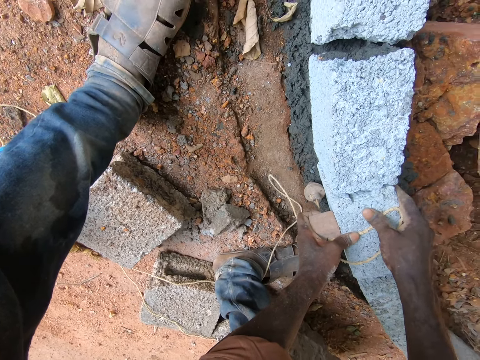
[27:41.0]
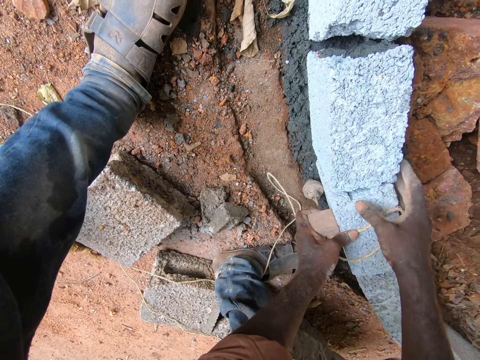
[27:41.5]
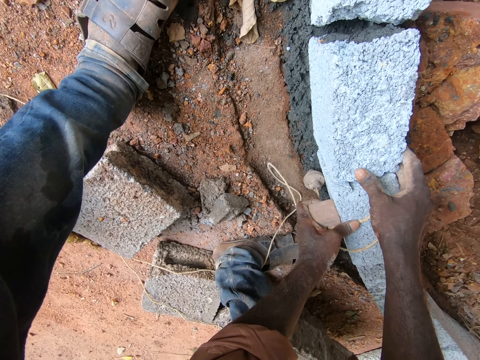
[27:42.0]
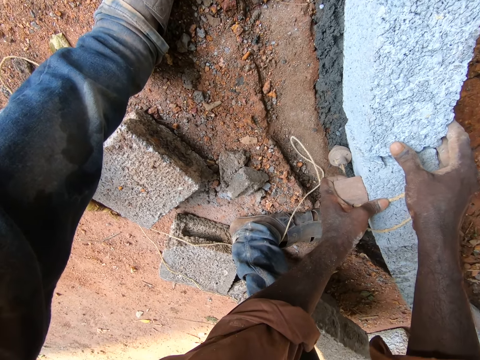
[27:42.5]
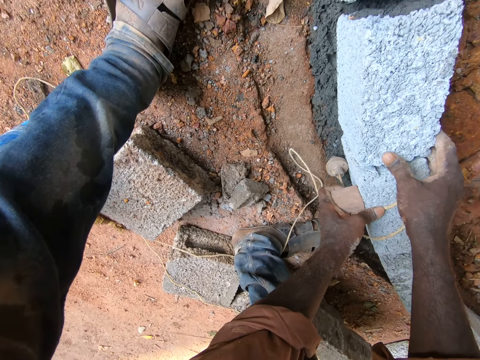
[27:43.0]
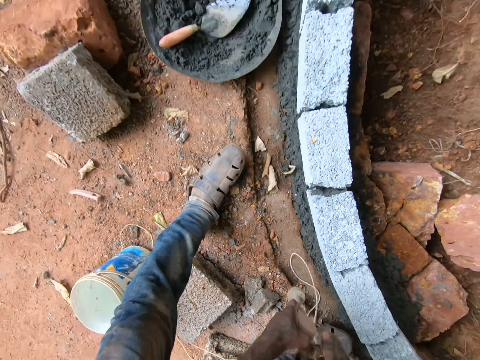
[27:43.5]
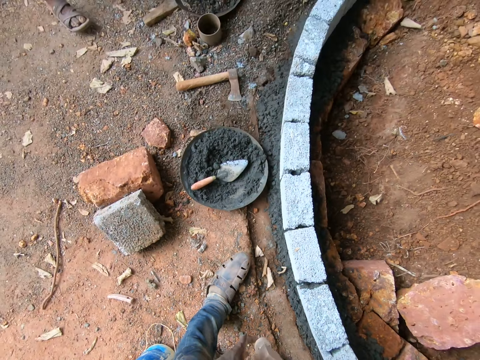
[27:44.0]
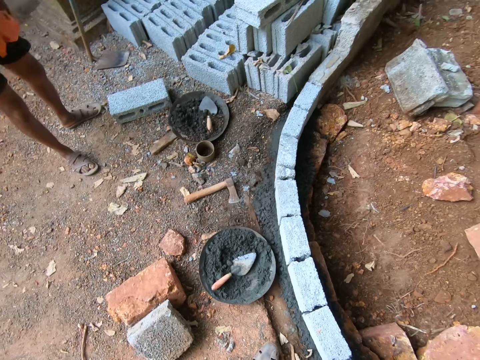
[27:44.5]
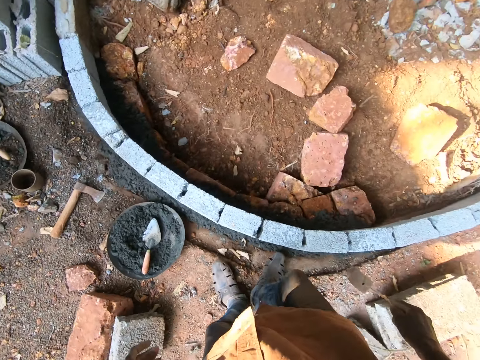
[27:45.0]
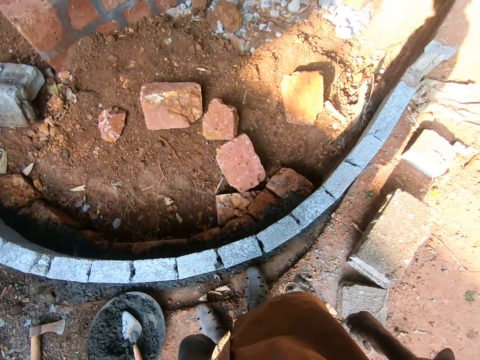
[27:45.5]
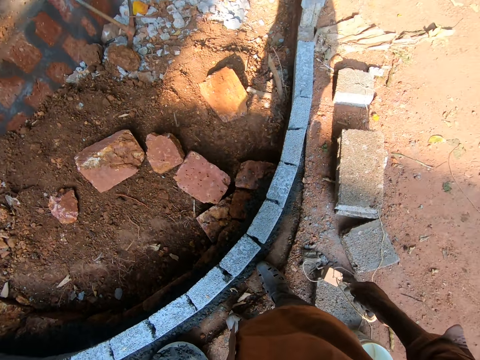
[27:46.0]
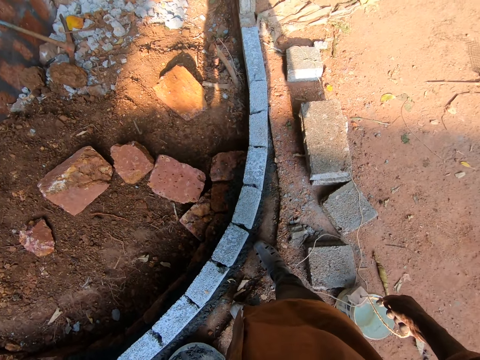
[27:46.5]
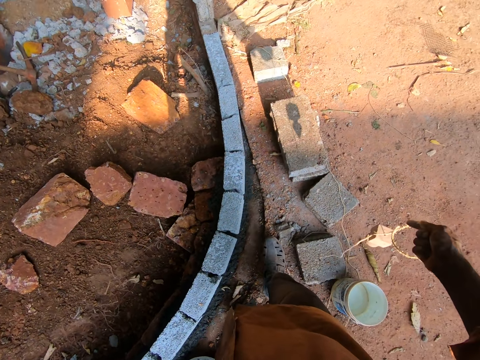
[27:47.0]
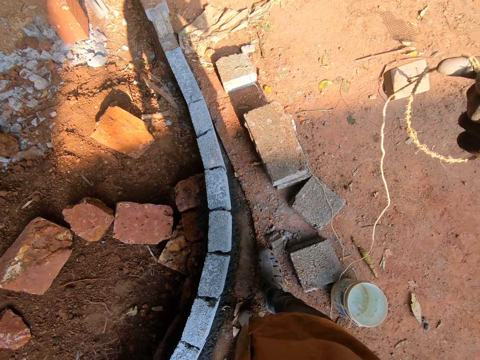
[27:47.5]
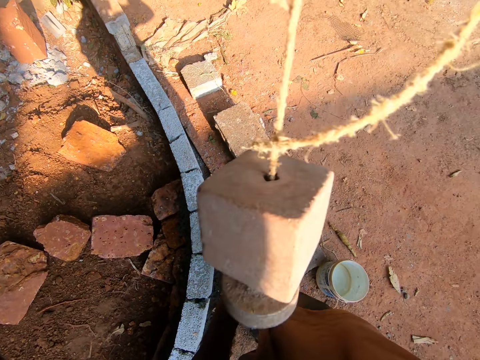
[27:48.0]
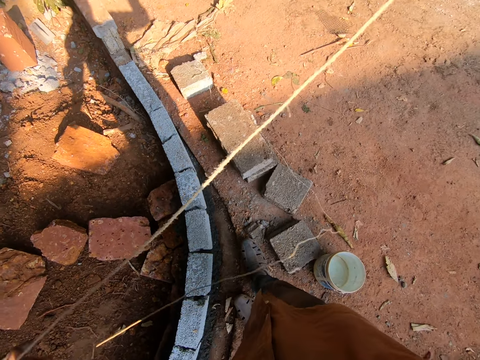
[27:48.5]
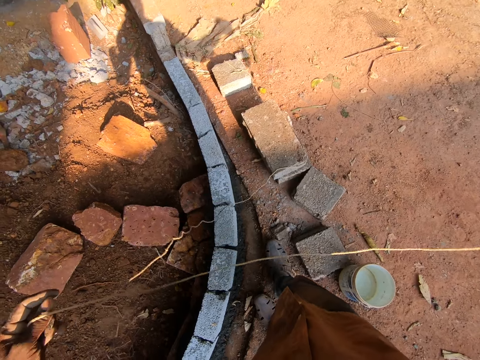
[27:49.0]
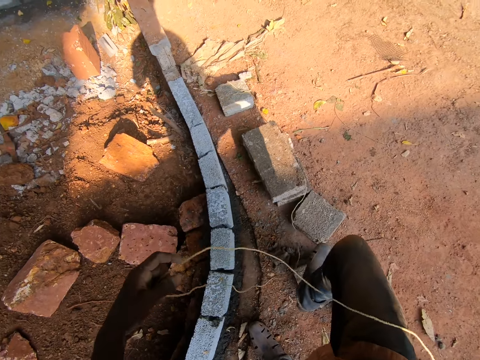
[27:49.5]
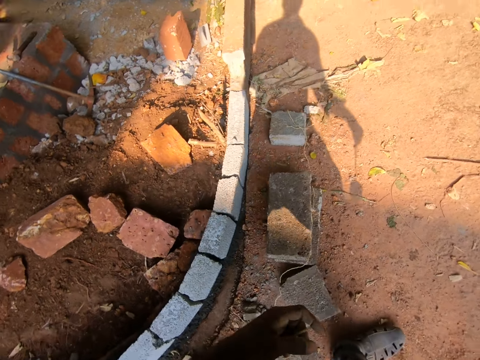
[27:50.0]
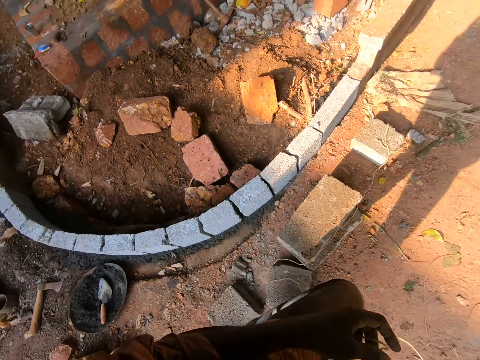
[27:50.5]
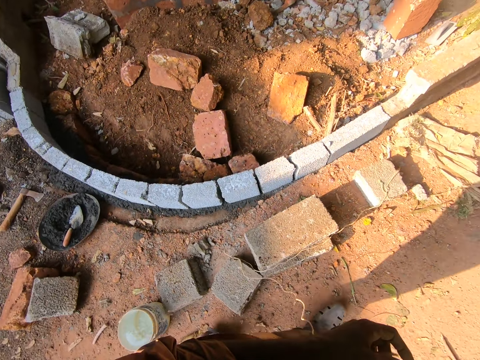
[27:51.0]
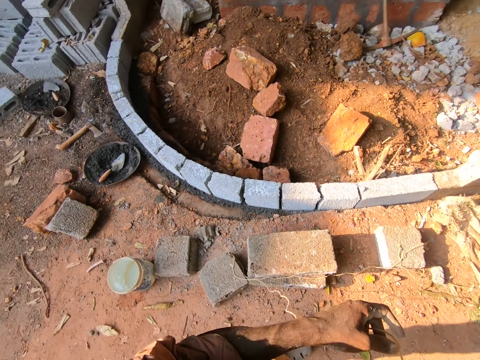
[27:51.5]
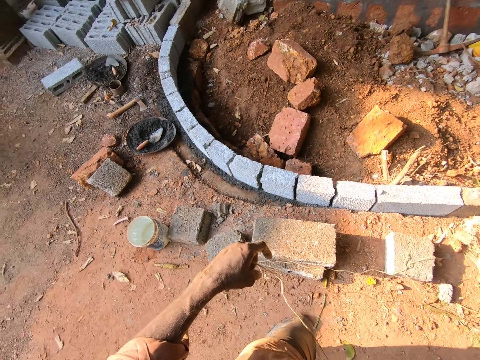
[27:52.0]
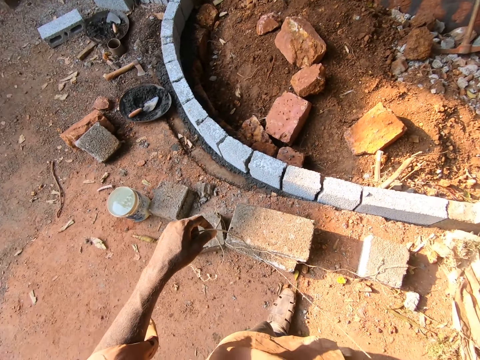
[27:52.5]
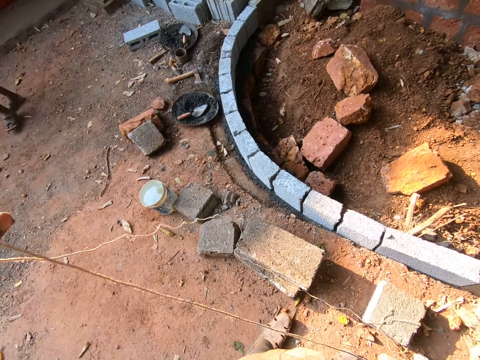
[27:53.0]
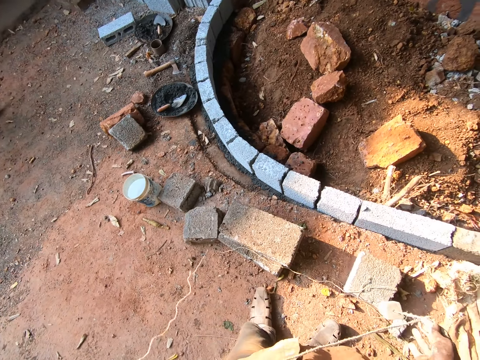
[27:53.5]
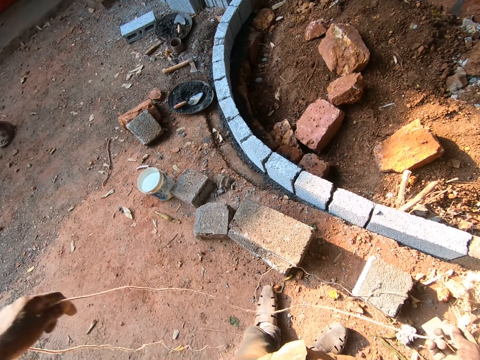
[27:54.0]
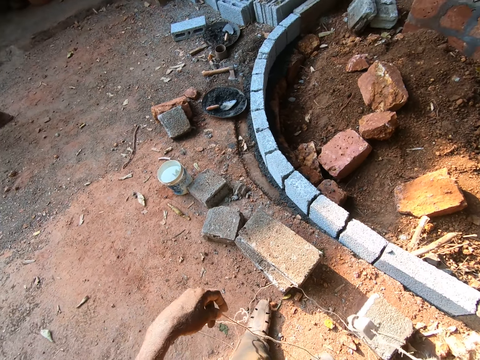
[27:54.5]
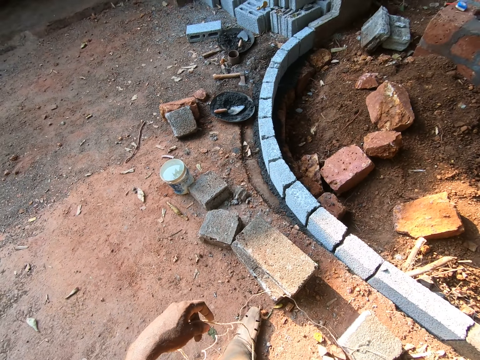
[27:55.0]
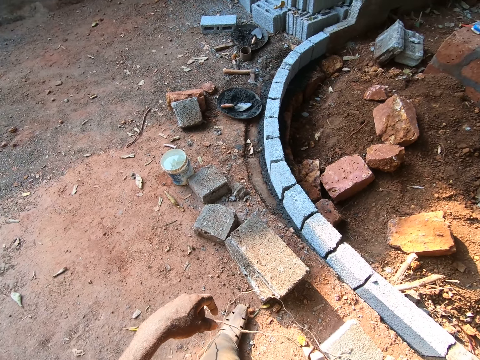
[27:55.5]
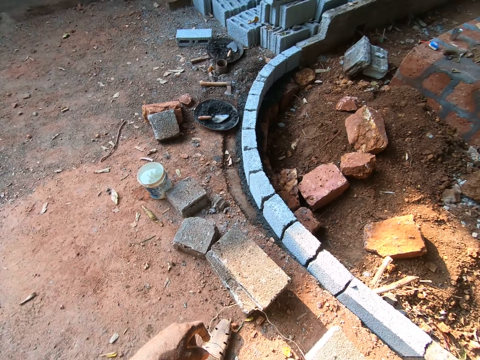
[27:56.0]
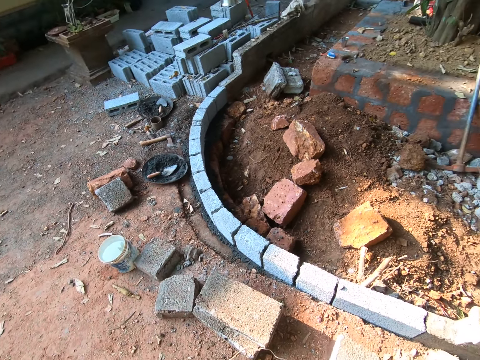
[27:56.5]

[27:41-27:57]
The camera wearer moves the rope of the plumb bob. They pull the string. They stretch the rope.

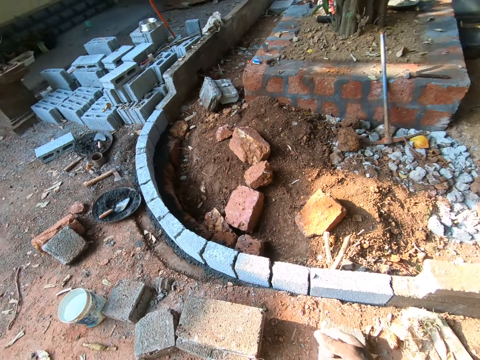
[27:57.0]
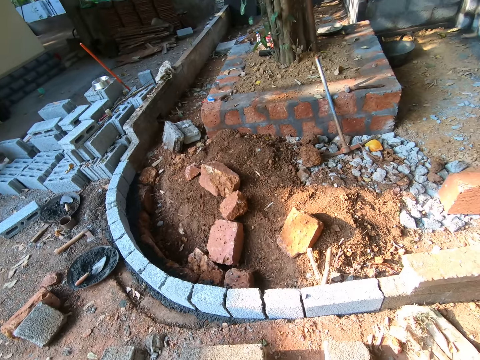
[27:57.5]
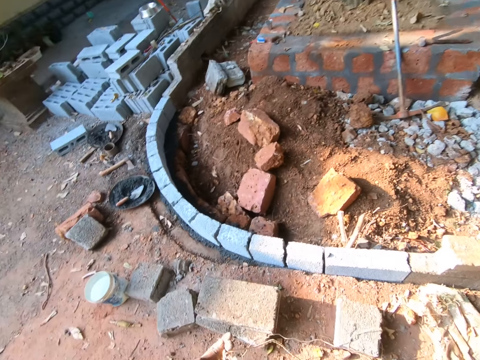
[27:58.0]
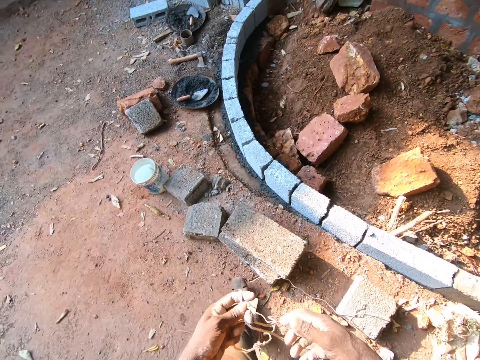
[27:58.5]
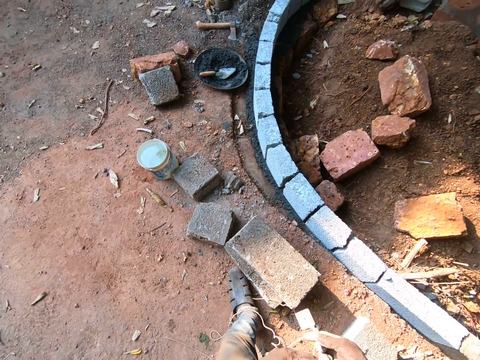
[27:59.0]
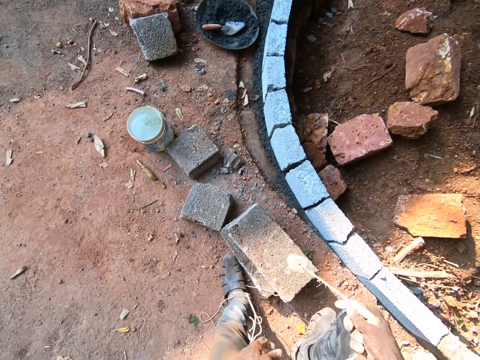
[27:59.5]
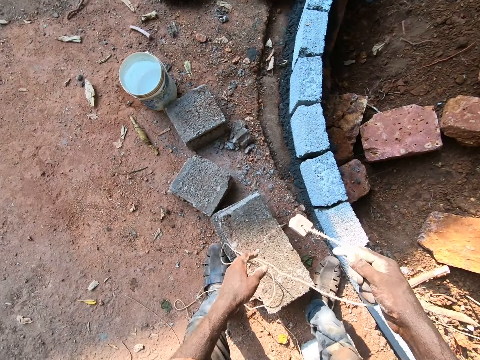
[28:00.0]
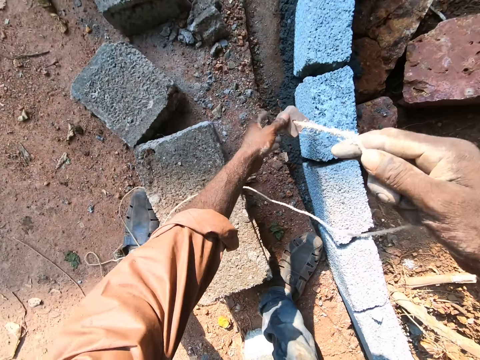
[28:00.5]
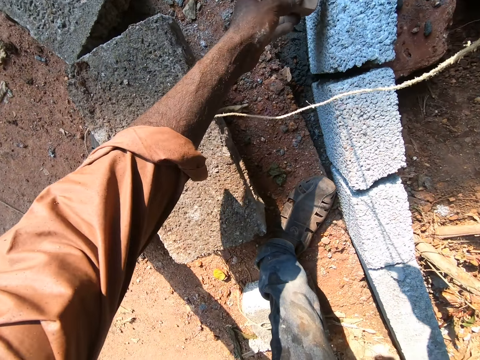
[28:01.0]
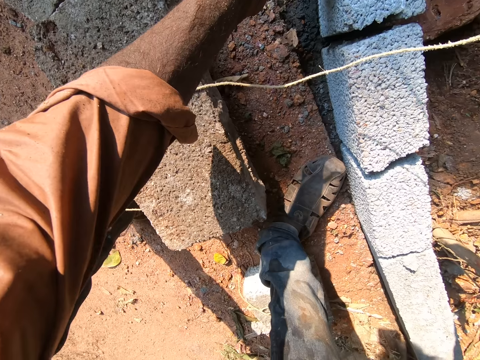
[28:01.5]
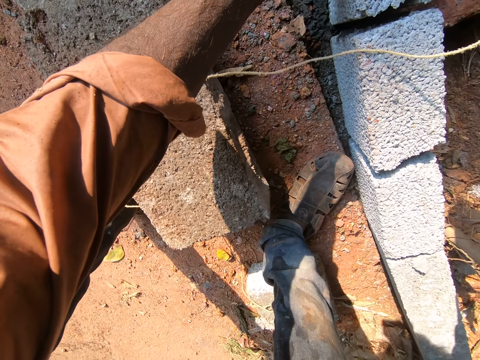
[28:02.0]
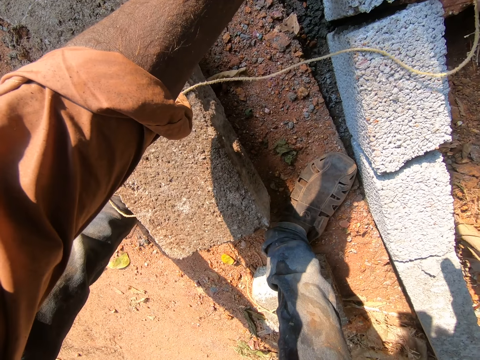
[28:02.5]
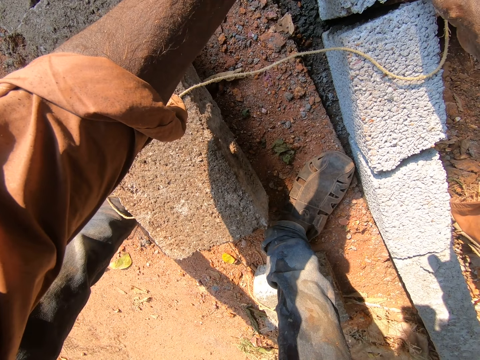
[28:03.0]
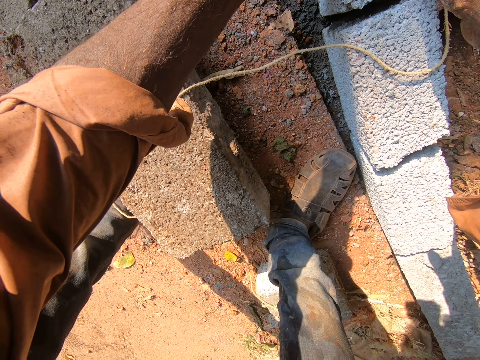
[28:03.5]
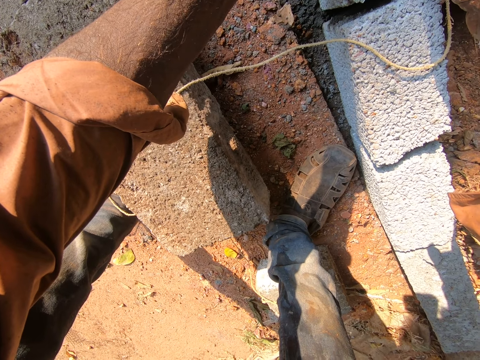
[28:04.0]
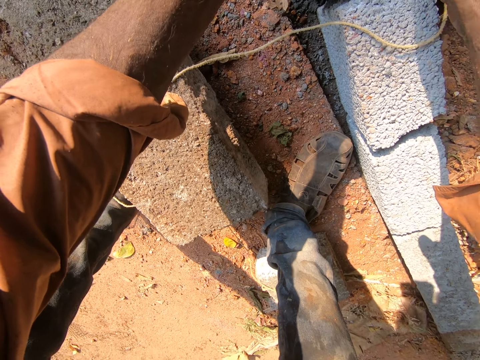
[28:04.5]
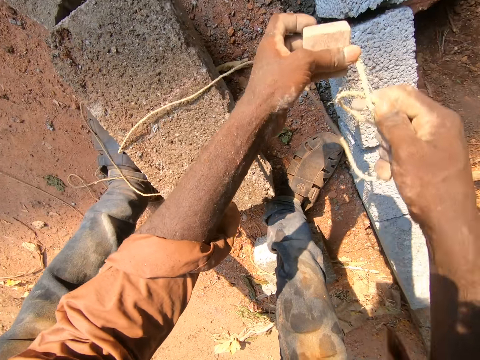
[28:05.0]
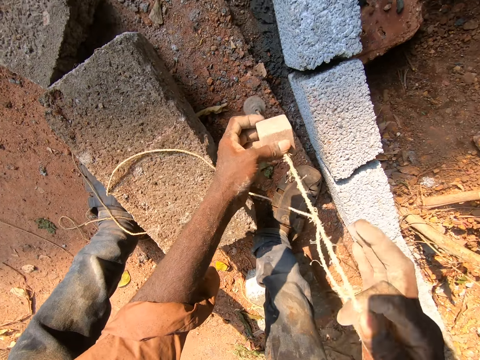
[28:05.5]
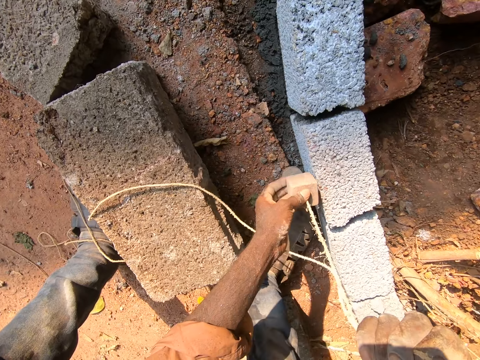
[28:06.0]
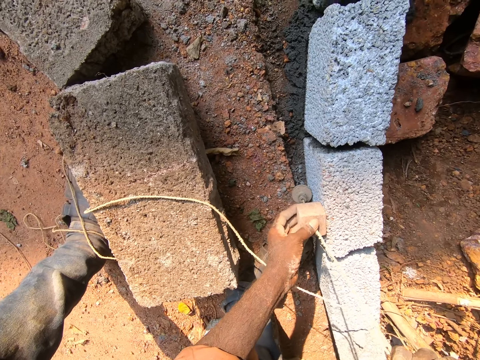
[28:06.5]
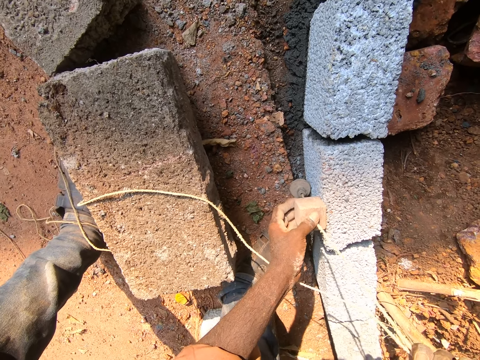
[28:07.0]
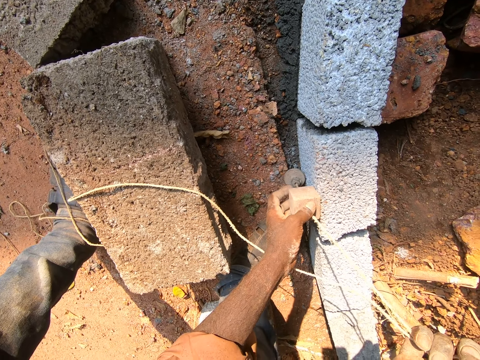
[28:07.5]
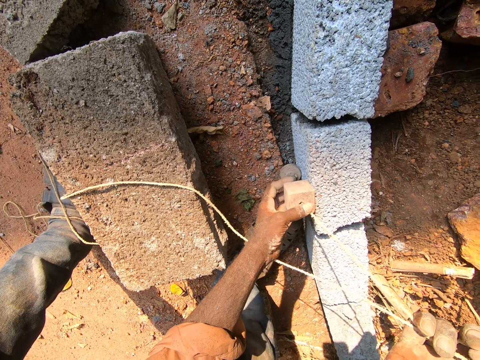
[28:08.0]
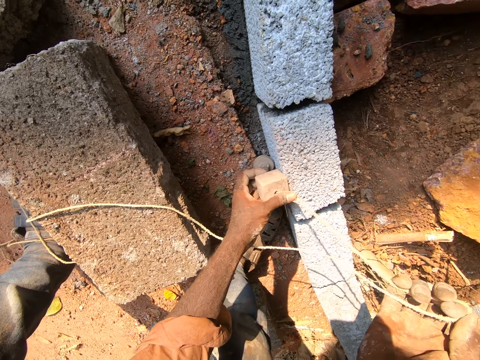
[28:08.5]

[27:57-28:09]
The camera wearer holds the plumb bob. They mark bricks with the plumb bob. They measure the concrete. They hold the plumb bob. They measure the concrete.
